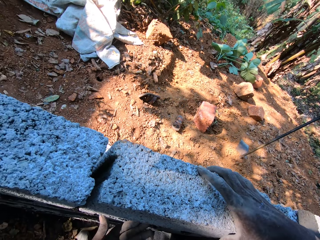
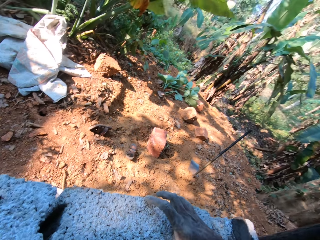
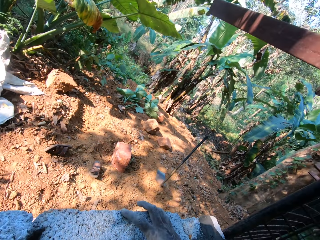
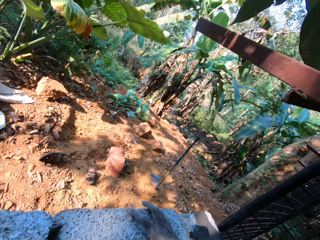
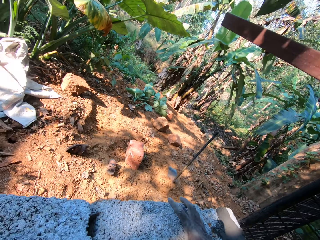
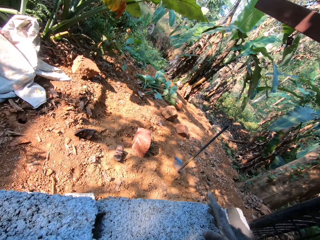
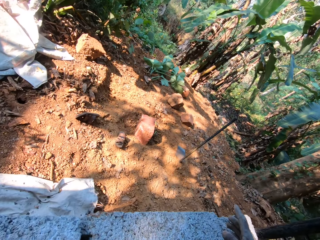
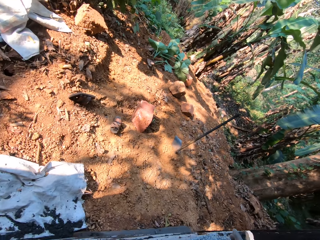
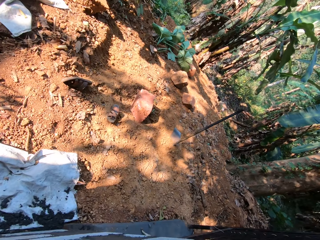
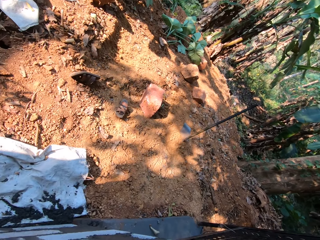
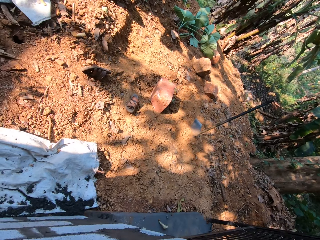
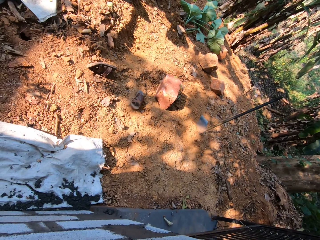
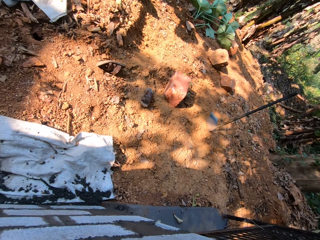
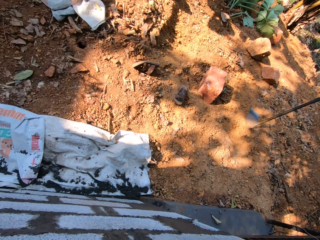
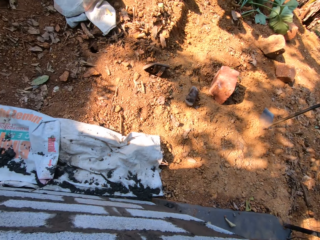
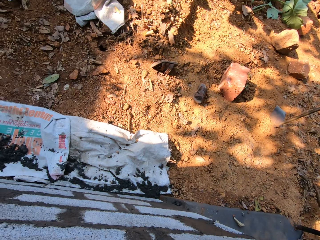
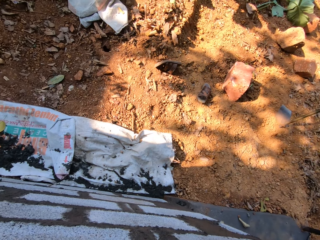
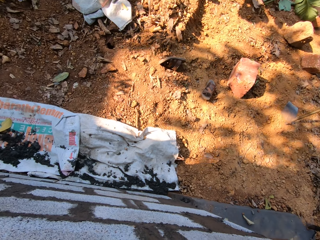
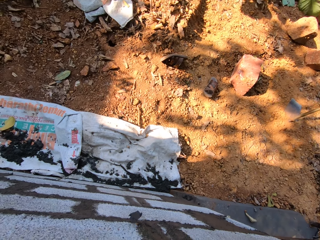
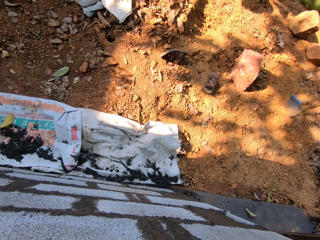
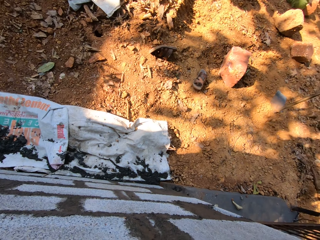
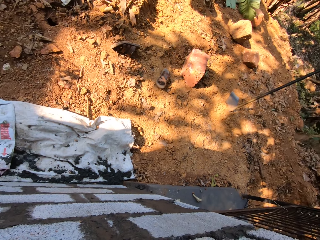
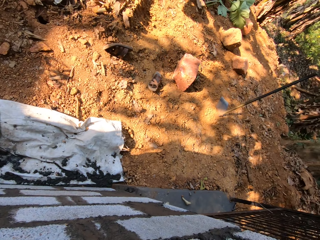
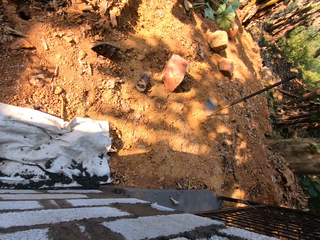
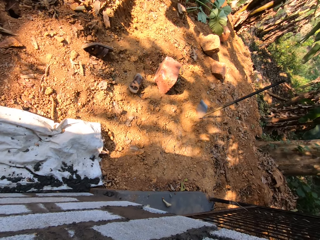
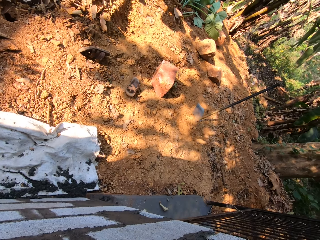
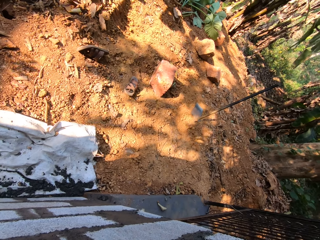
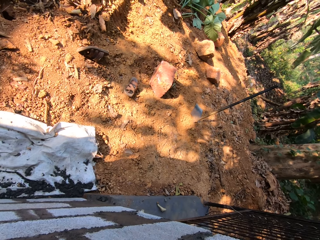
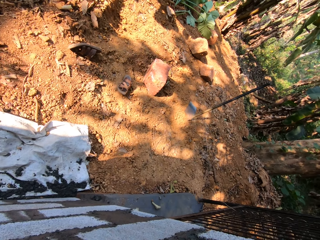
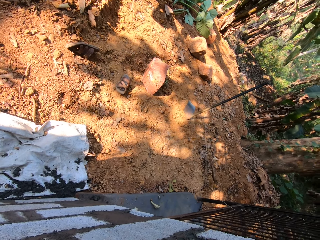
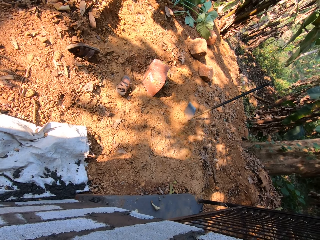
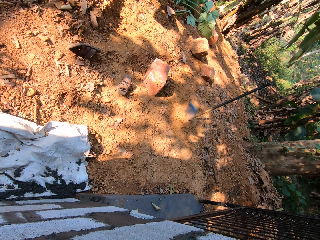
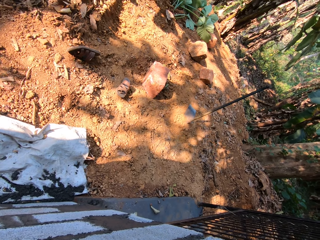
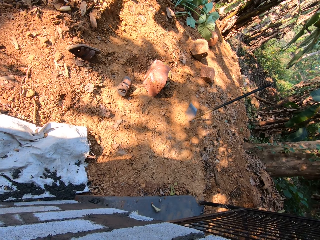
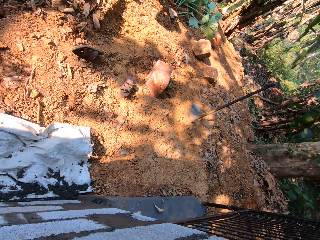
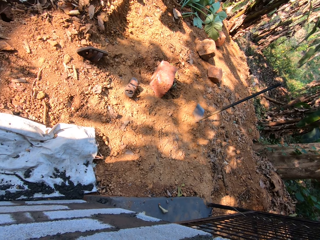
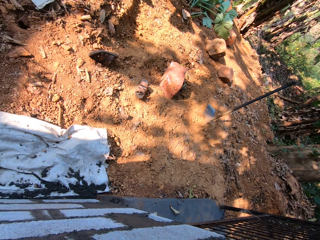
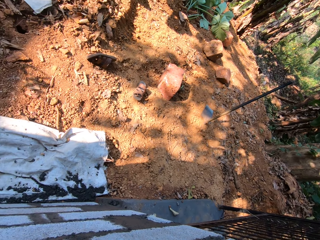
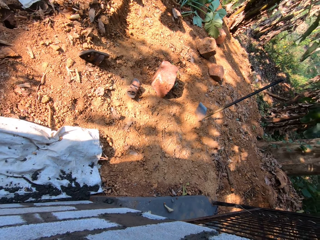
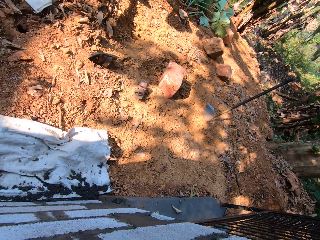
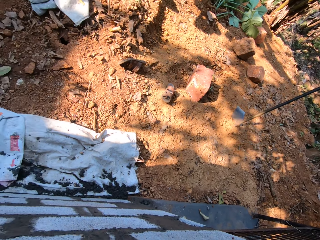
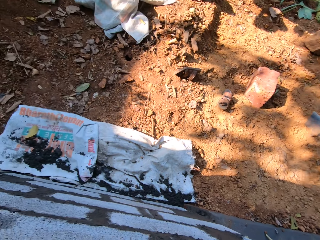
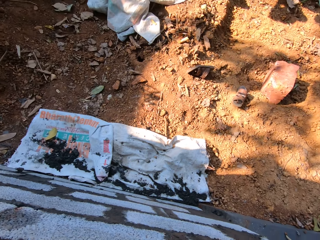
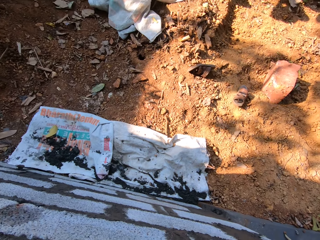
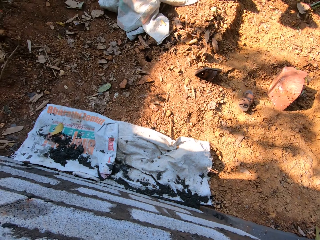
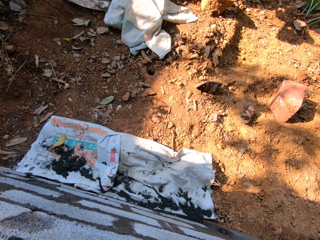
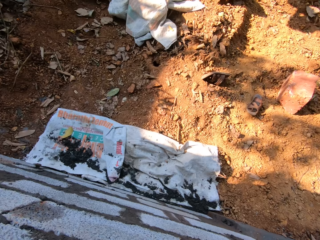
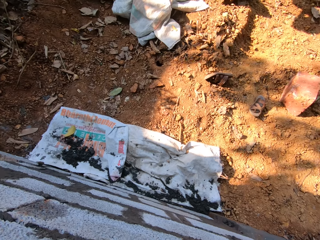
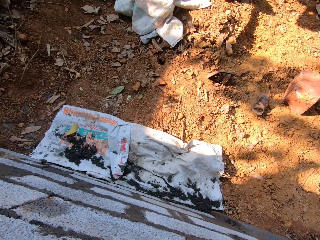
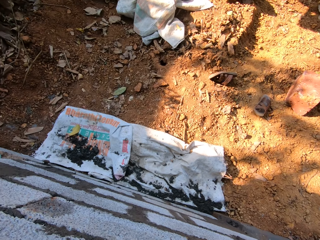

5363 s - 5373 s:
The camera wearer looks around the wall.

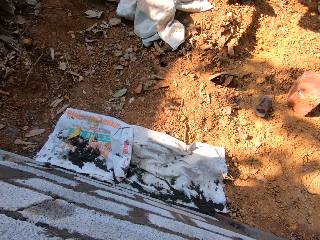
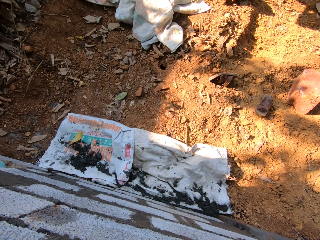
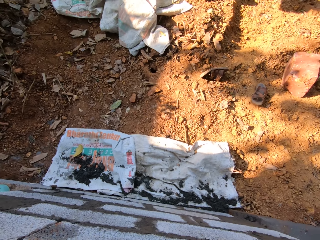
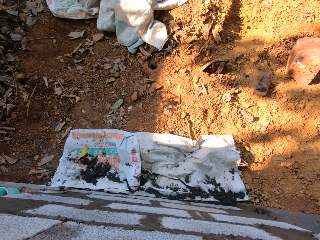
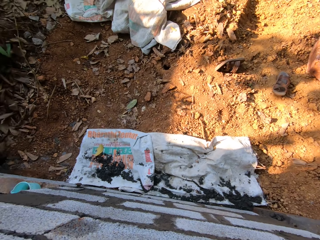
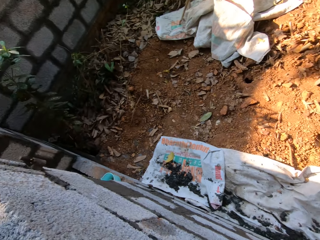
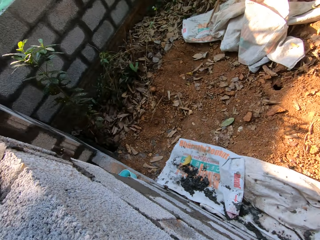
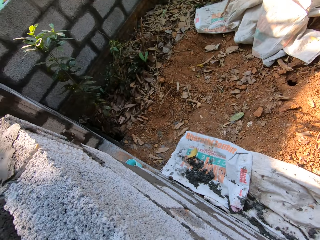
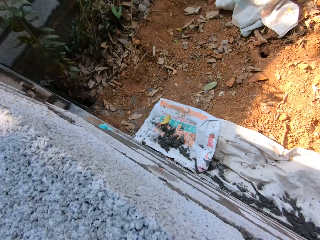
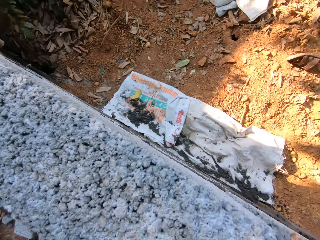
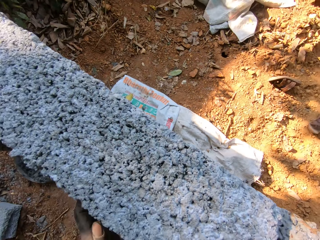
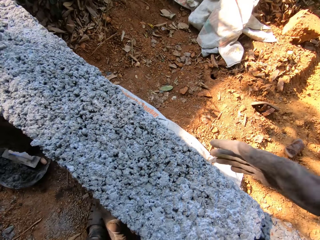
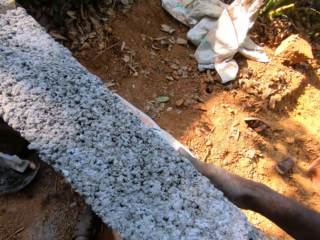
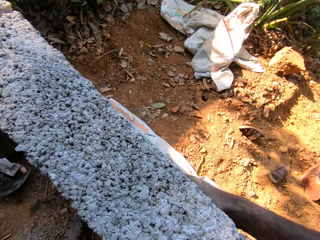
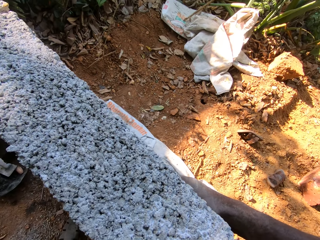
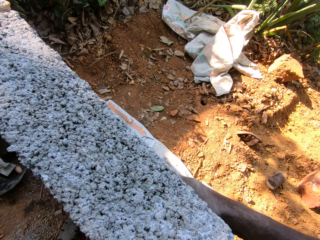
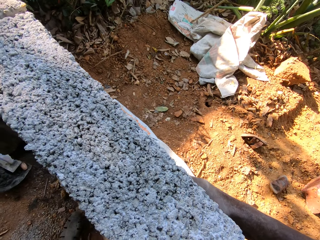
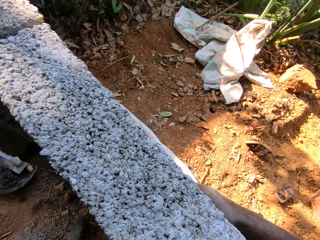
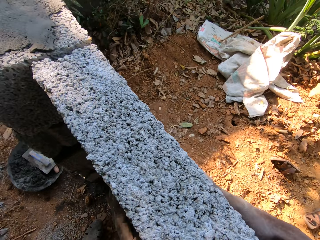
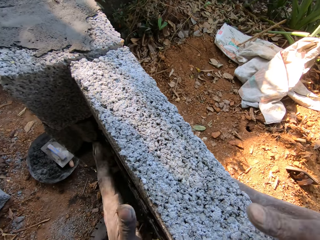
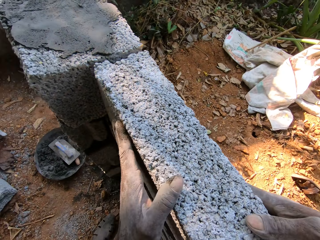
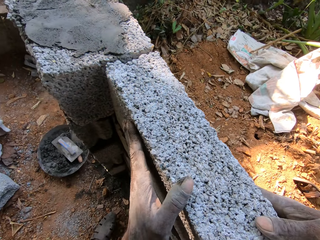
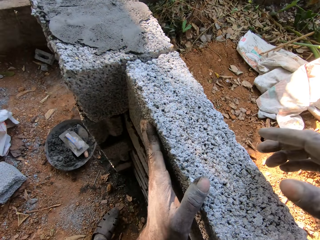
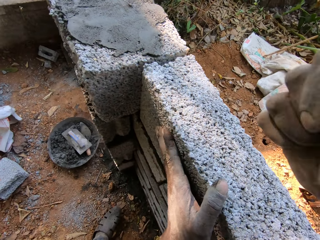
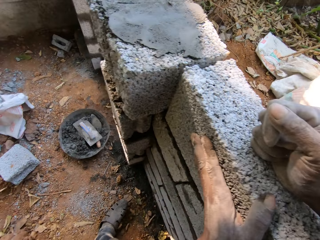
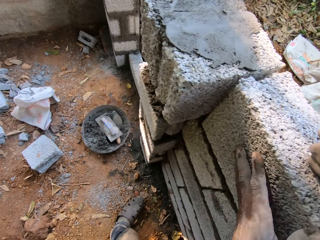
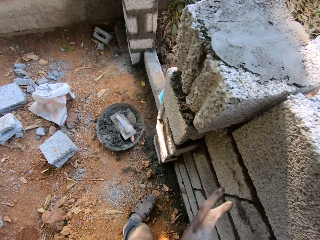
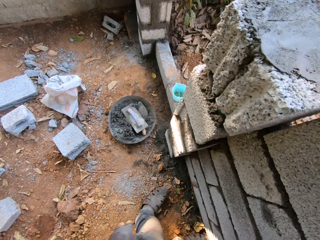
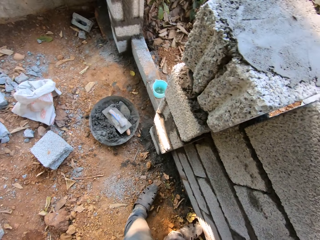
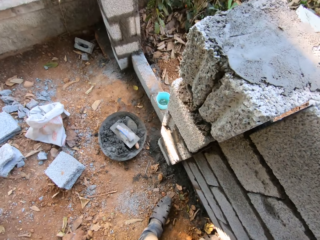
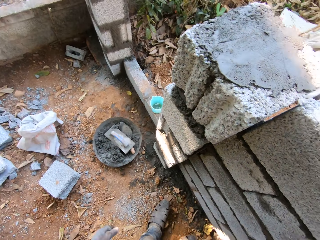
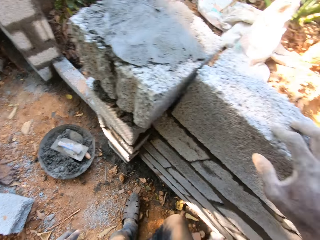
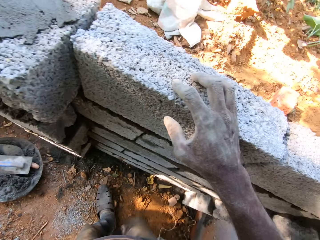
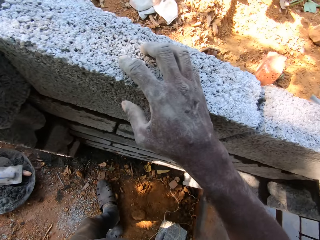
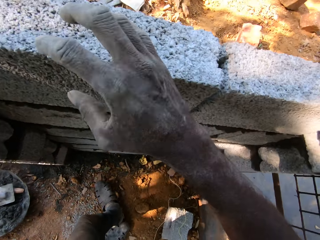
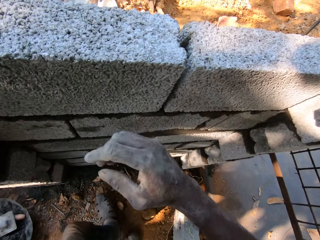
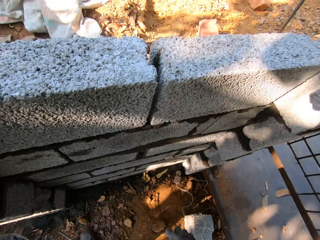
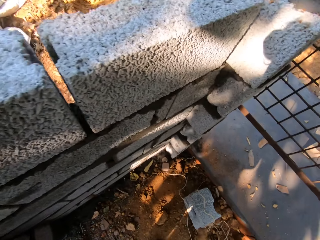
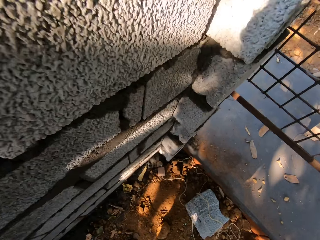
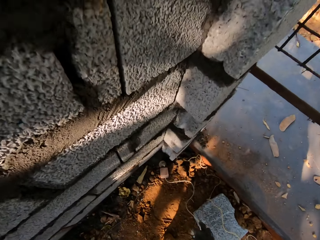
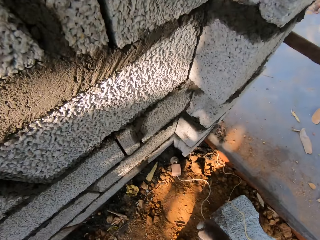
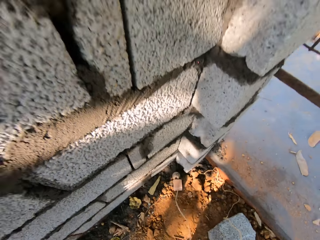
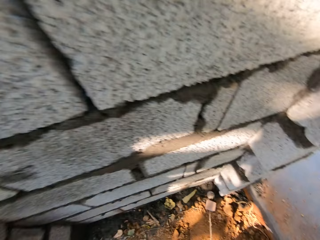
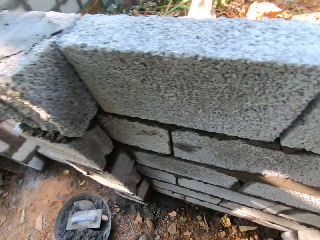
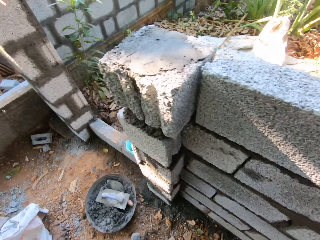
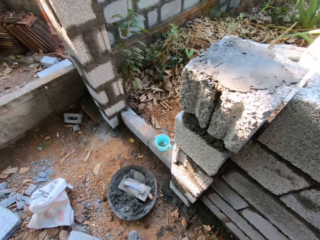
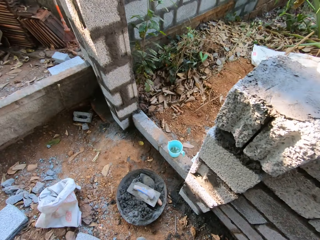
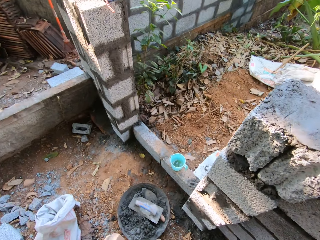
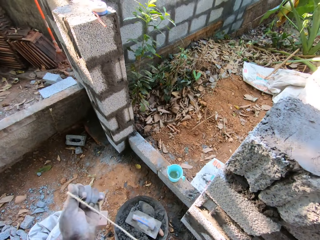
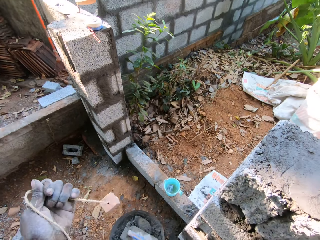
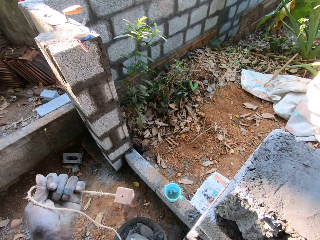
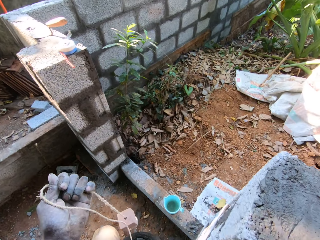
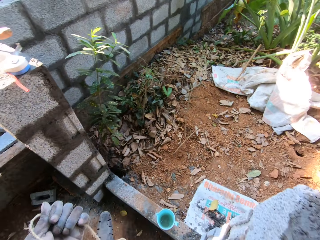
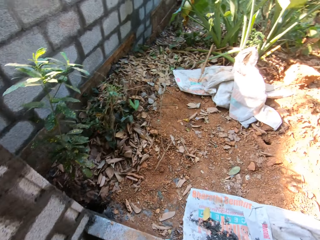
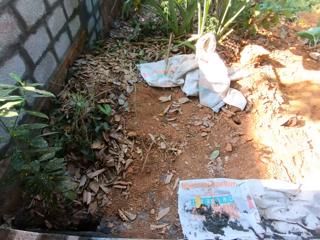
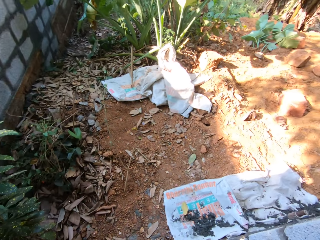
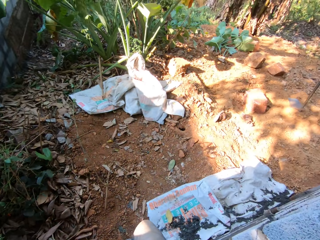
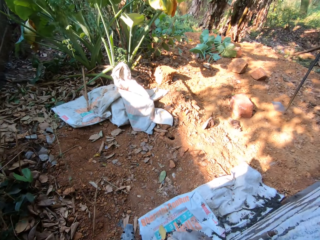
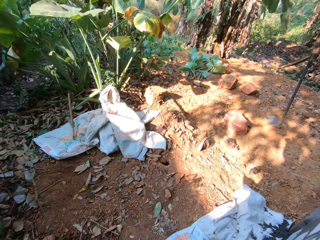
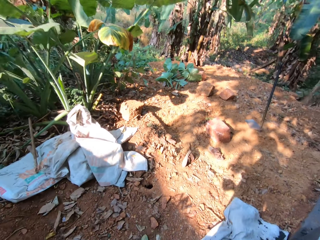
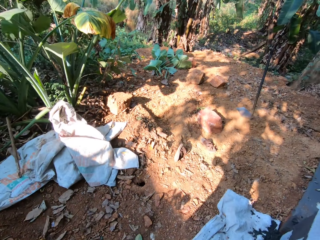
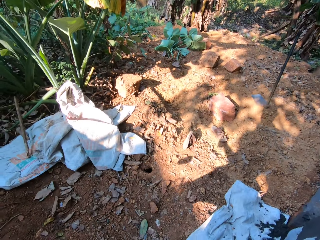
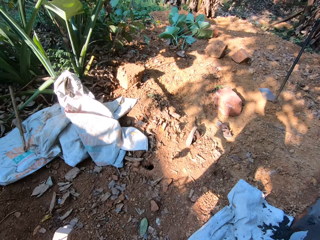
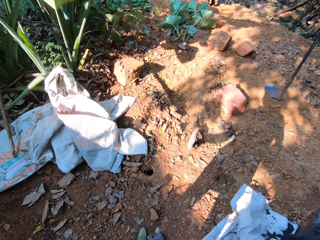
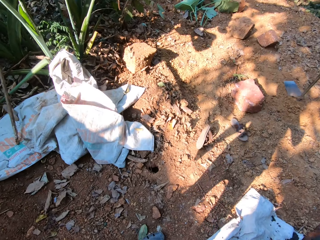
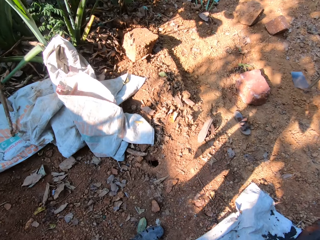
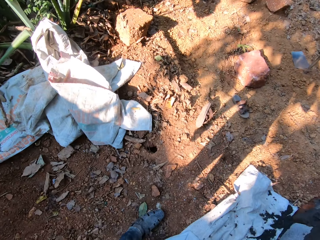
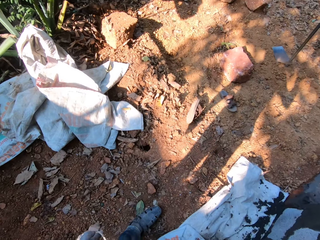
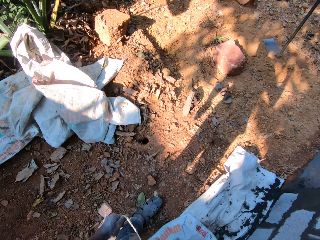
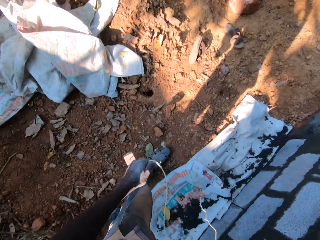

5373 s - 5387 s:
The camera wearer touches the fence with his right hand. He touches the fence with his left hand. He levels a block on concrete. He hits the brick on the fence with his right hand. He bends down. He picks up the plumb line on the floor with his right hand. He pulls the plumb line in his left hand. He walks around the construction area.
